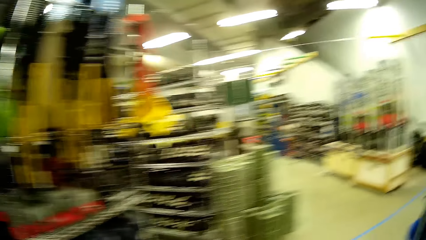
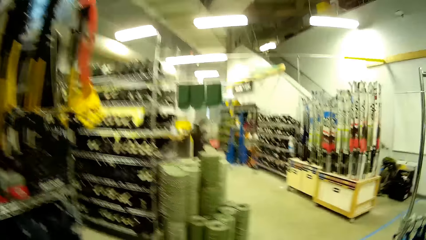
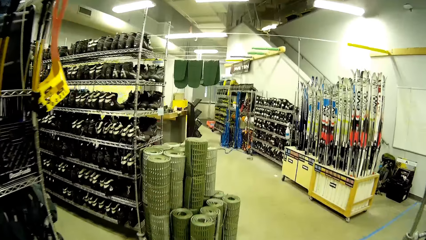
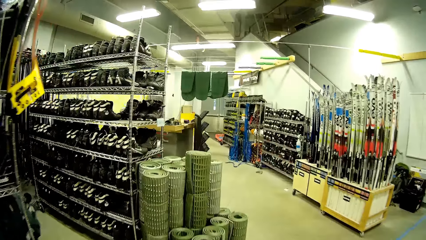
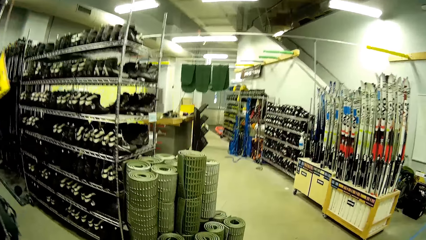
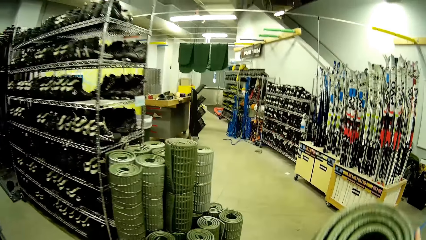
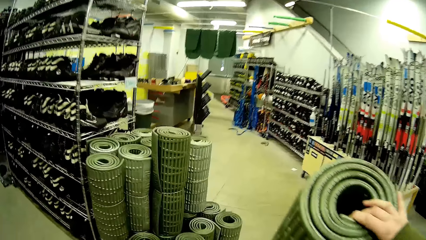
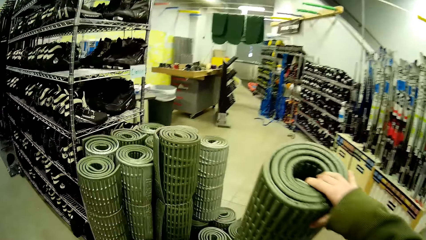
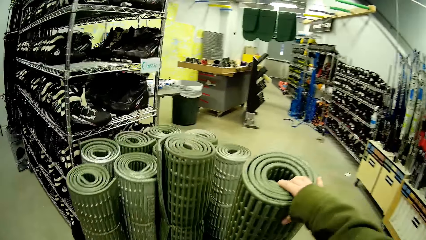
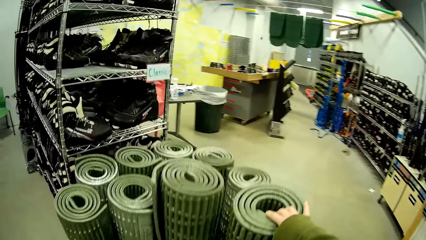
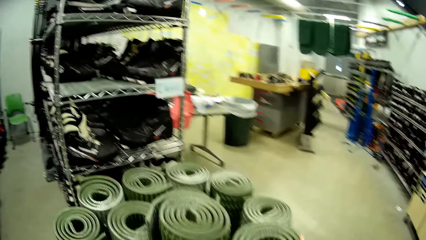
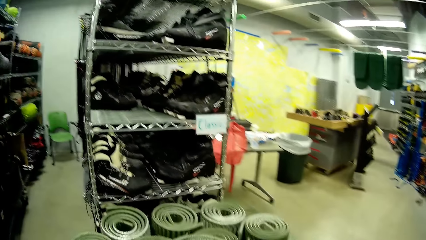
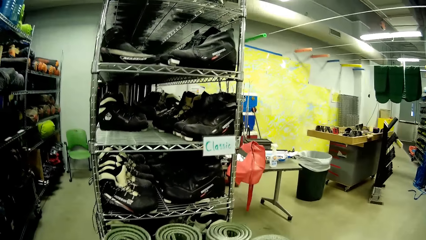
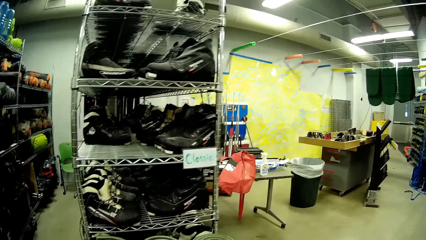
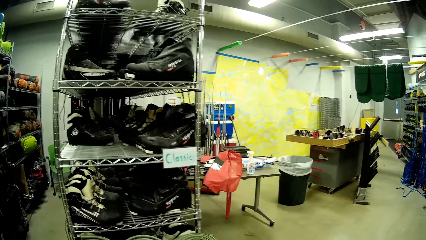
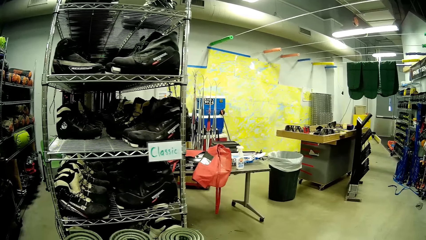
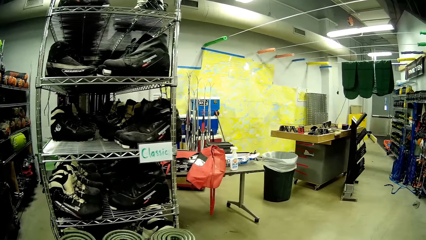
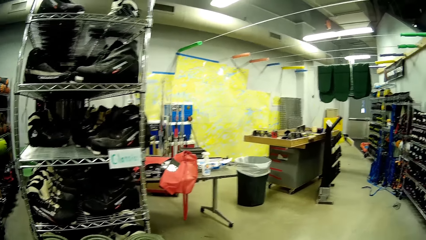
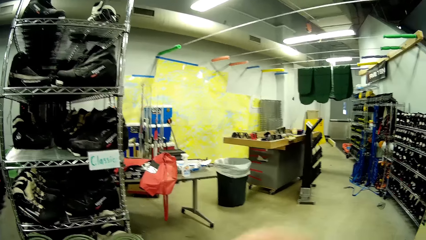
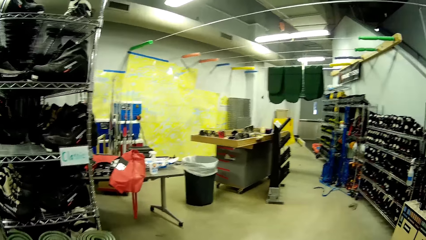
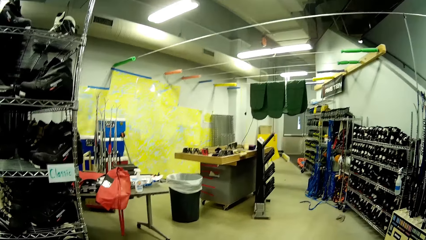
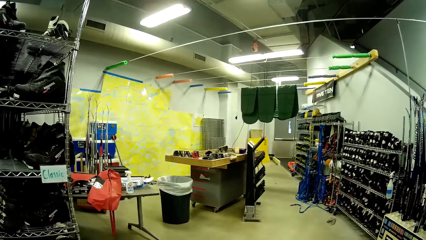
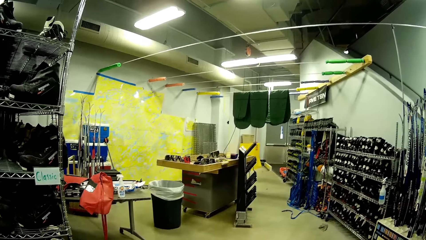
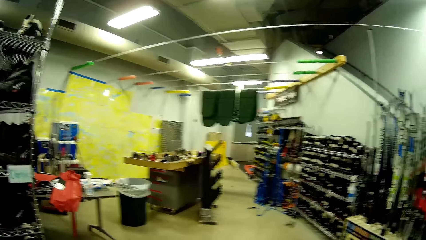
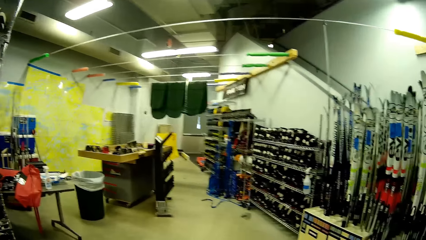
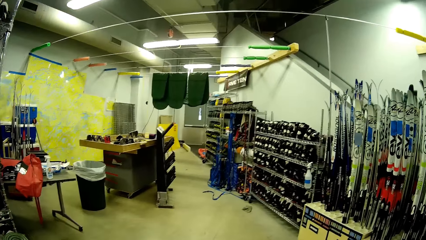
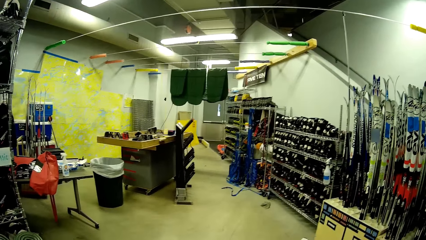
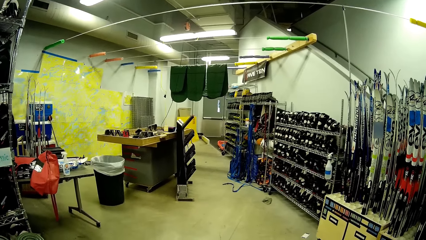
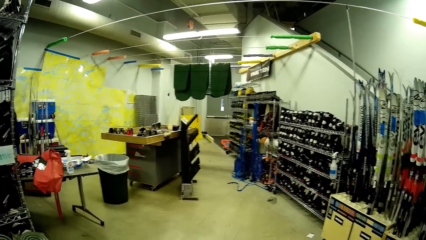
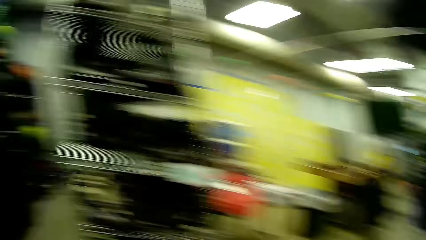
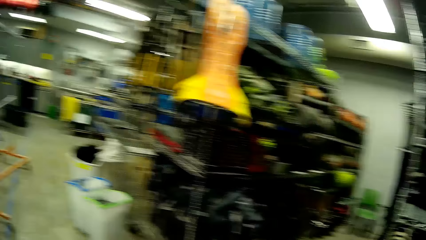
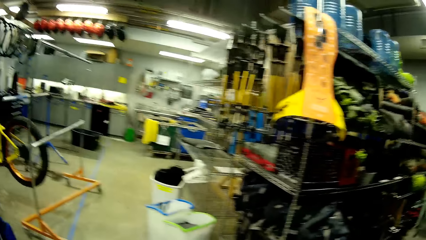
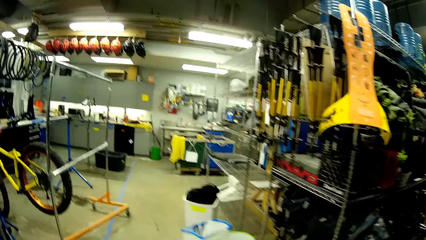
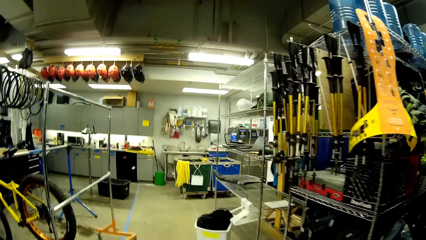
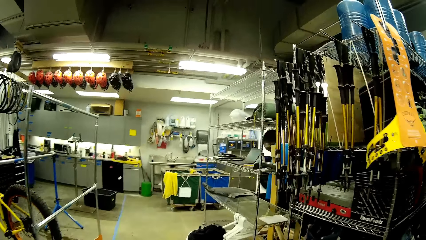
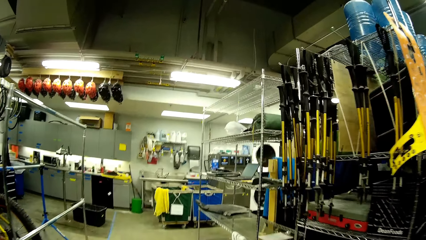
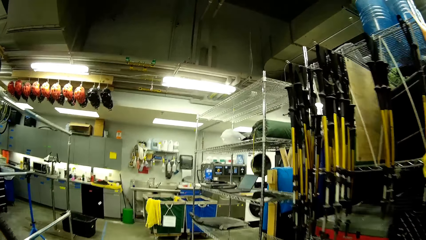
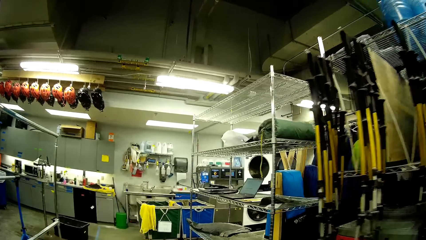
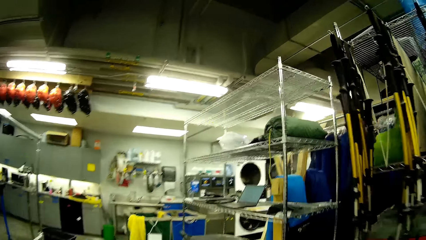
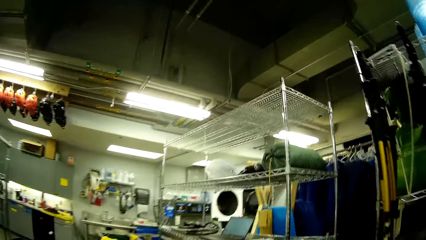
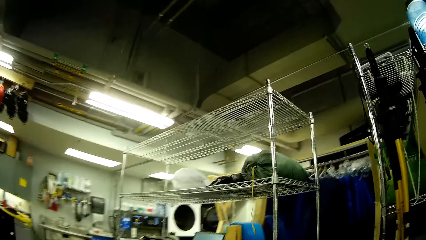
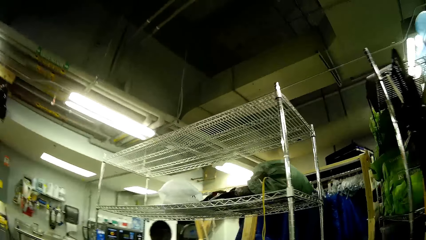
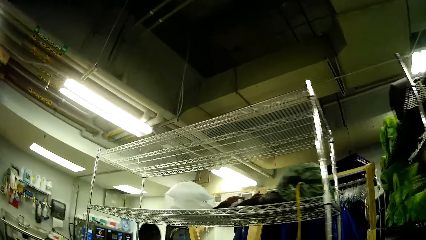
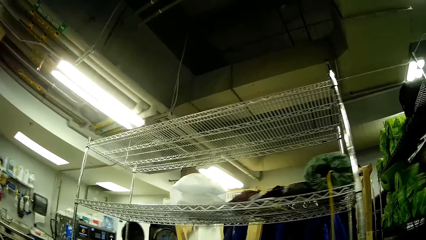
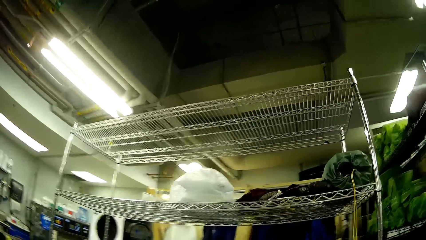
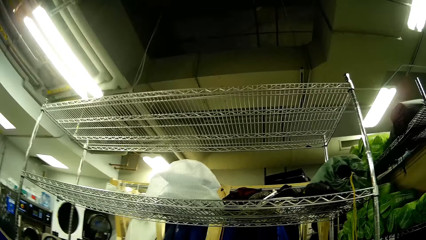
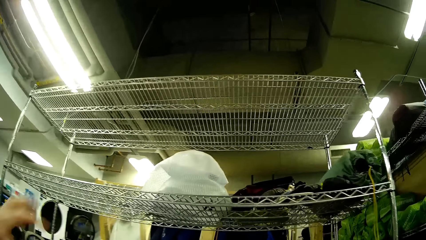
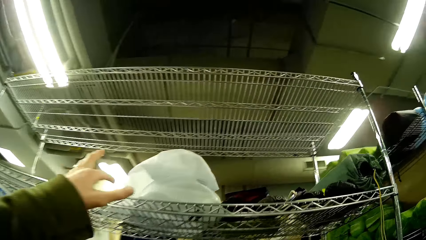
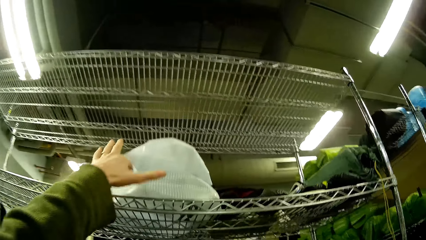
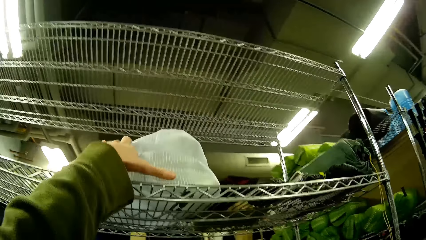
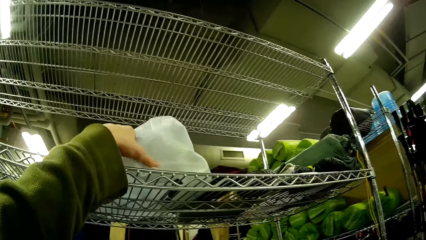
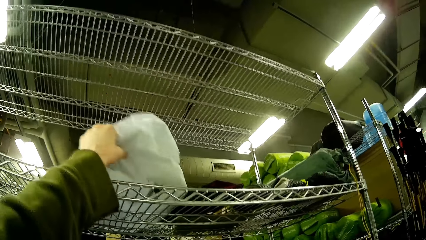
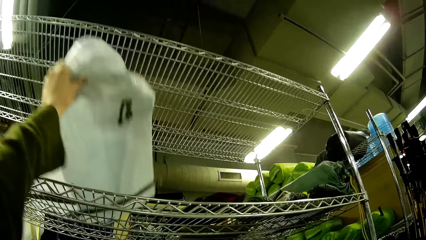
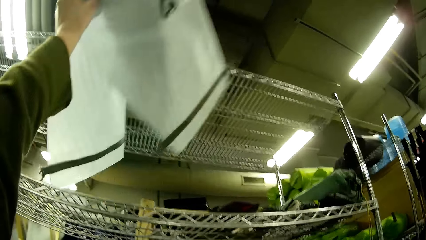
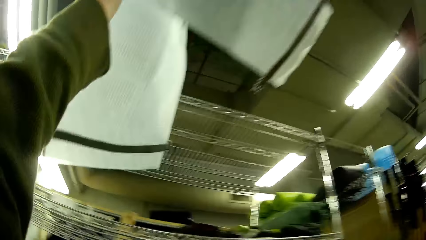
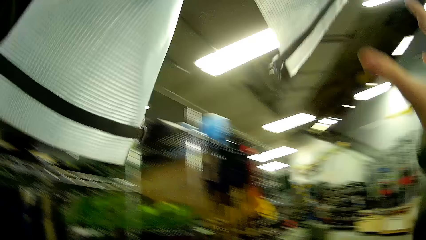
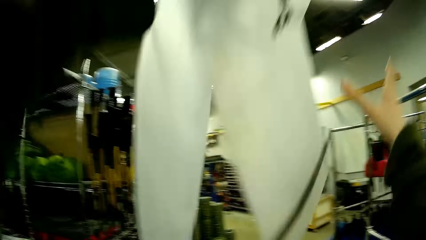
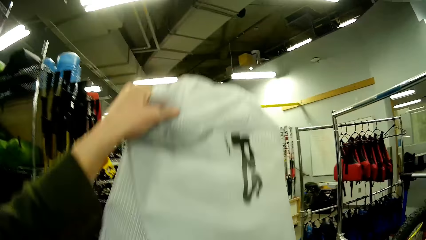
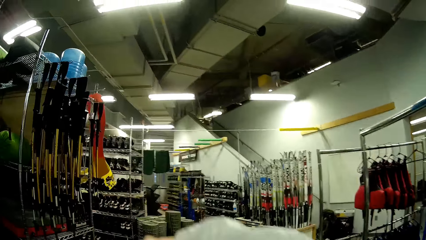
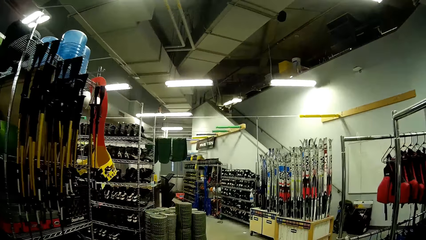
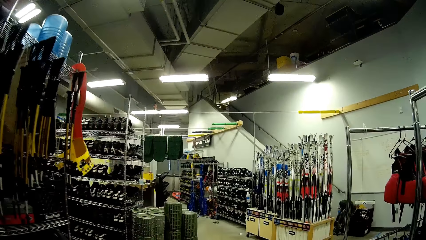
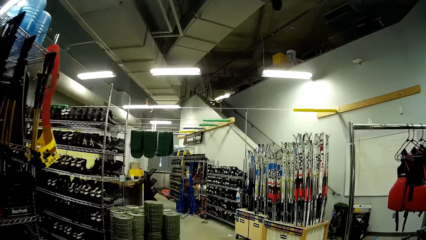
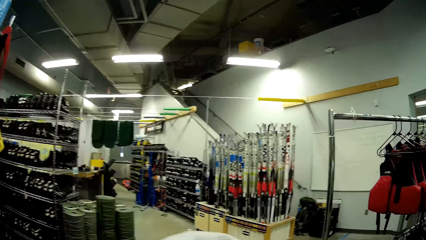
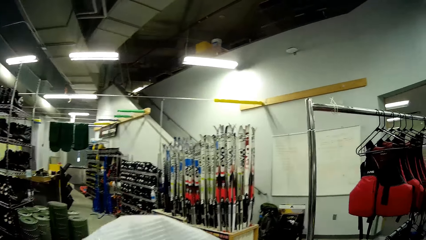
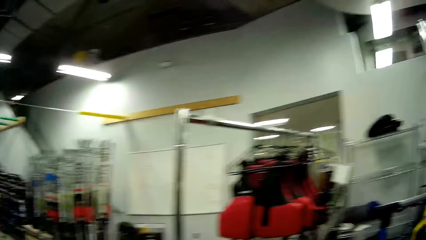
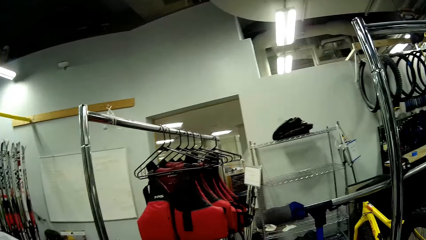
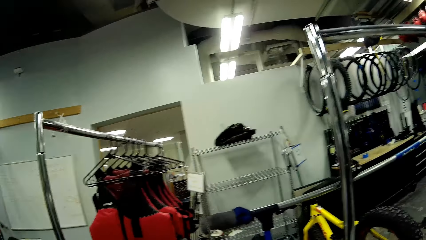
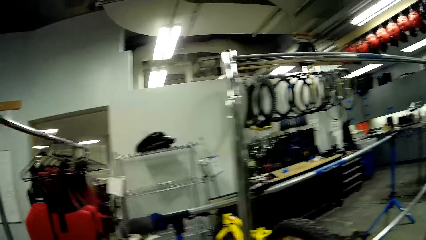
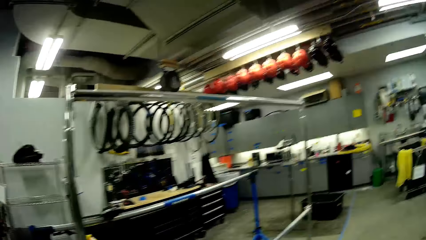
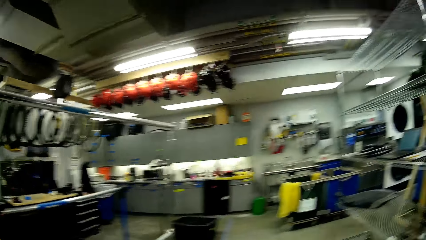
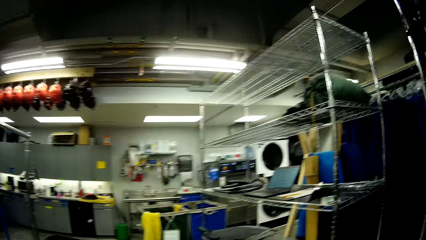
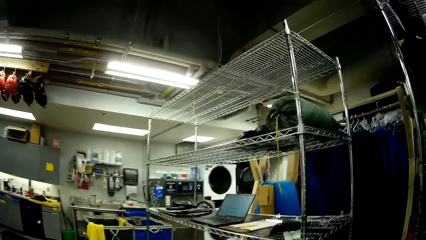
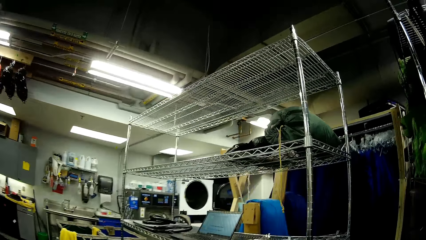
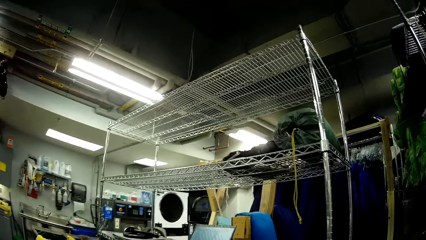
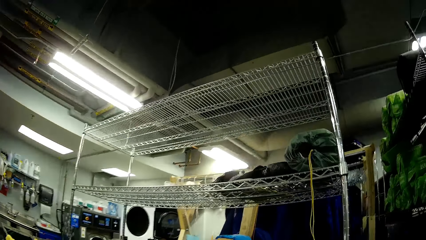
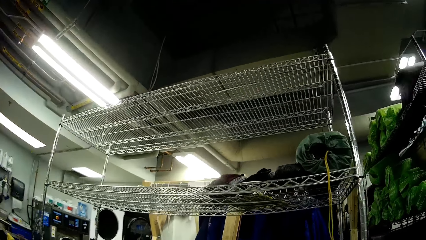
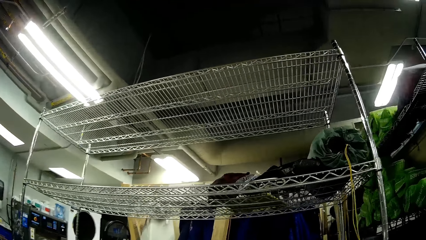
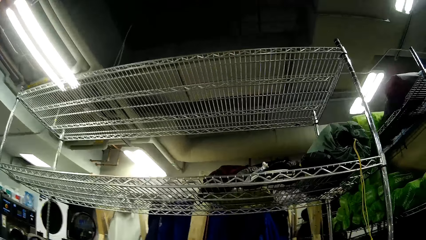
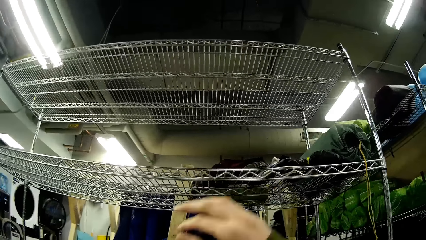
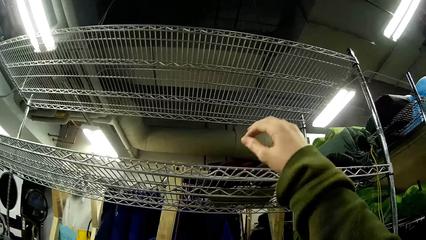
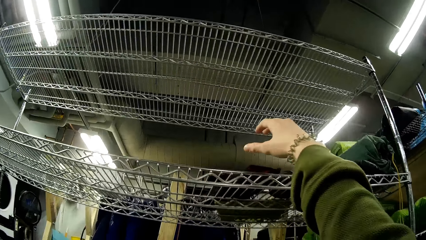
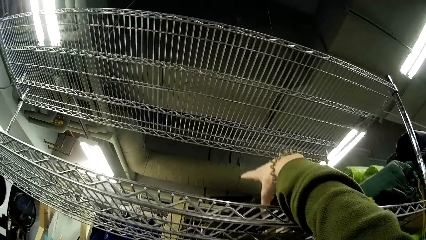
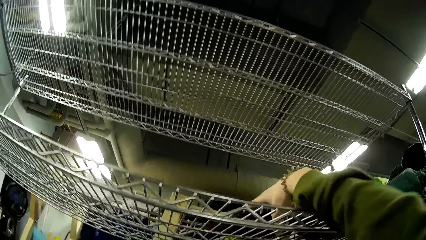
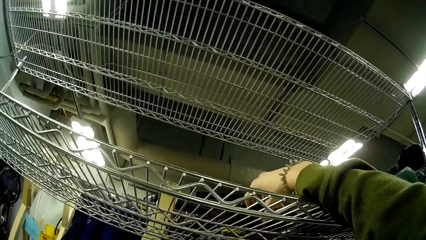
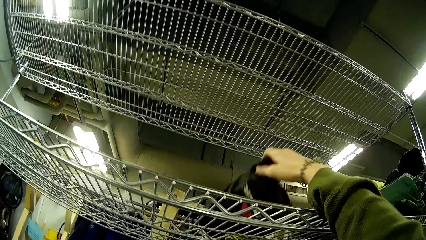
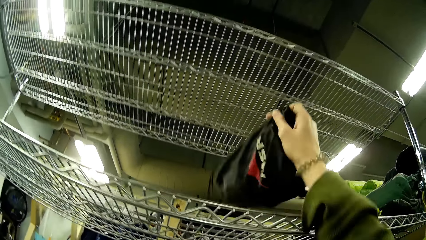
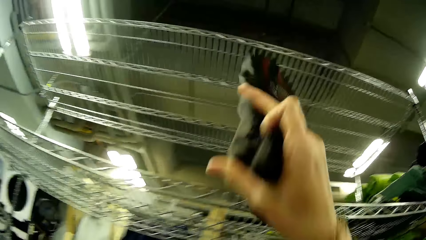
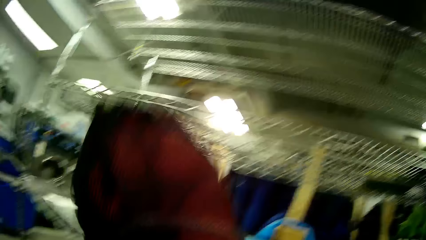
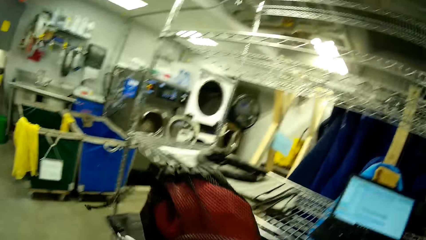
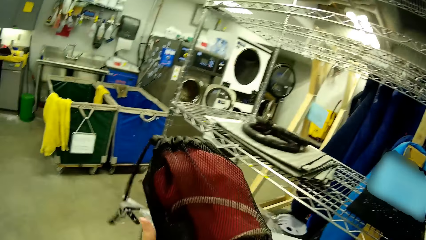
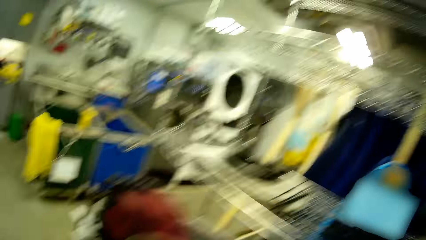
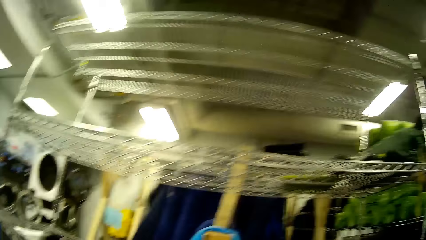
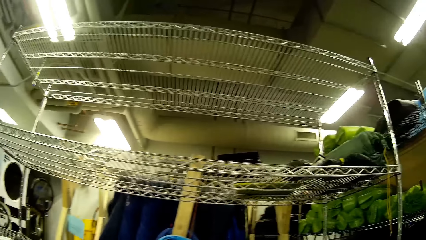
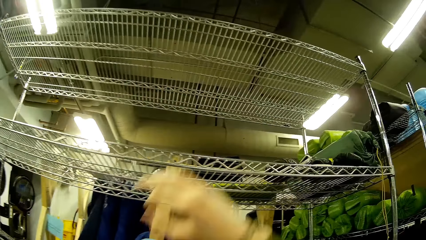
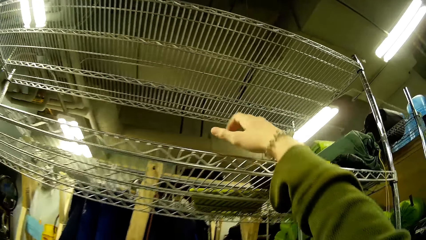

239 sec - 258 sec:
The camera wearer places the mat on the mat stand. They look around, walk around the store. They pick a mat or polythene bag from the store shelf. They walk around the store. They pick a bag from the store shelf.
